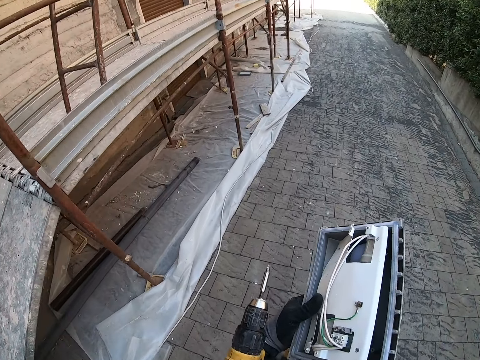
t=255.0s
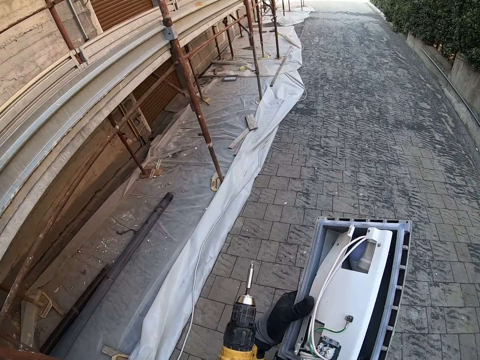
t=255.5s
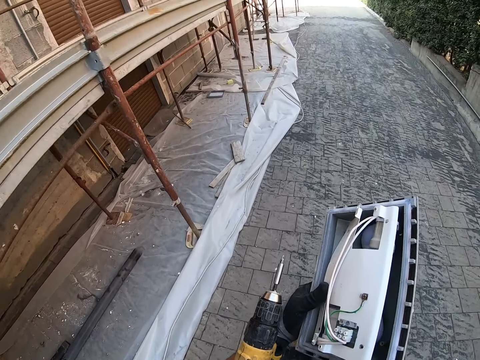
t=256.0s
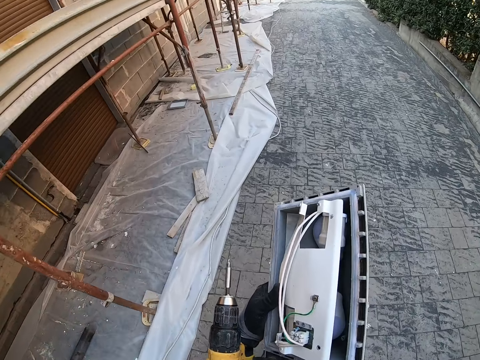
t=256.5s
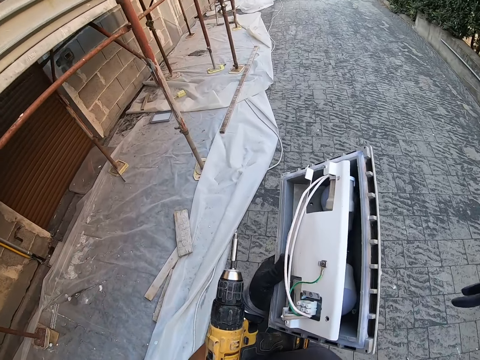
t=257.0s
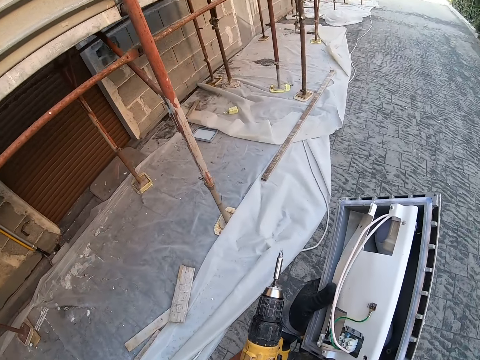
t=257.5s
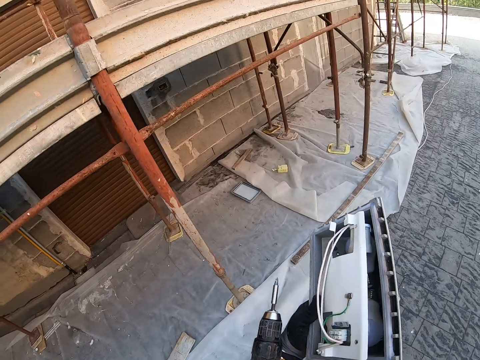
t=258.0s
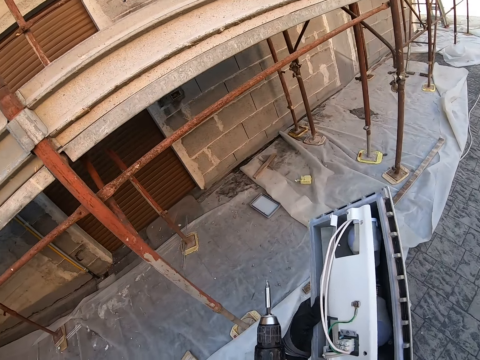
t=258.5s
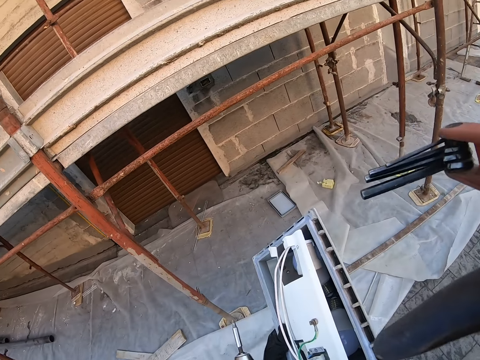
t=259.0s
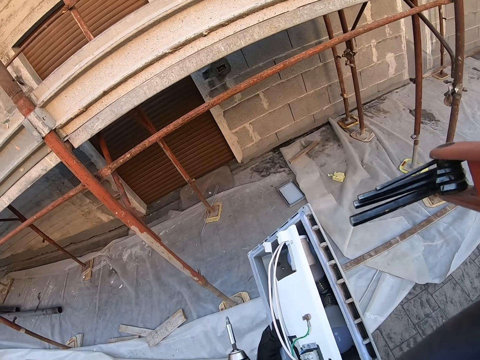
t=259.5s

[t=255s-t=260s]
The camera wearer adjusts the camera. He touches his face with his right hand.
